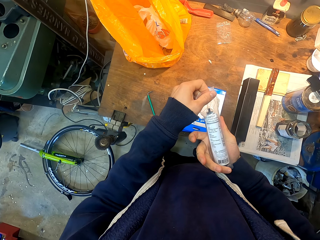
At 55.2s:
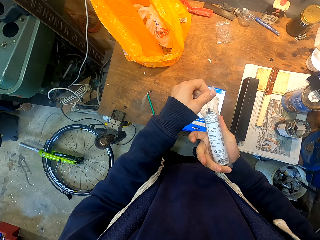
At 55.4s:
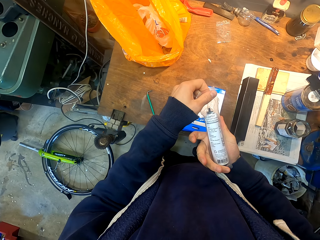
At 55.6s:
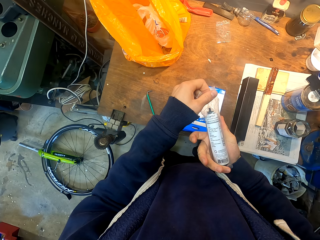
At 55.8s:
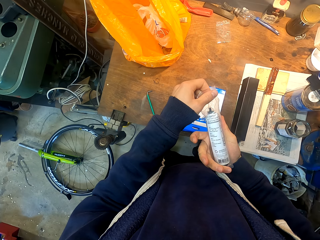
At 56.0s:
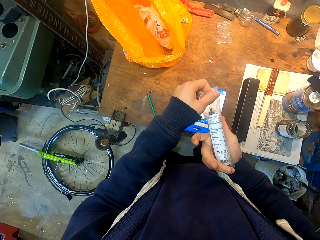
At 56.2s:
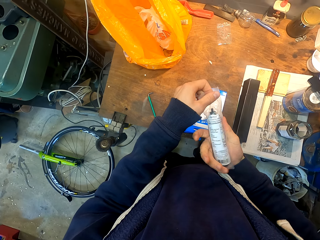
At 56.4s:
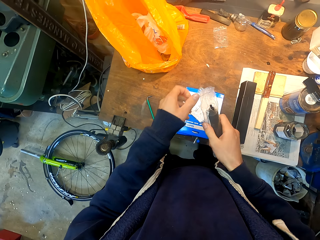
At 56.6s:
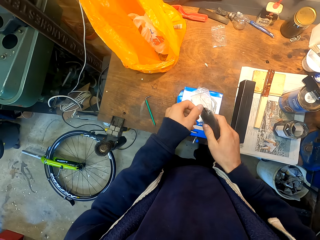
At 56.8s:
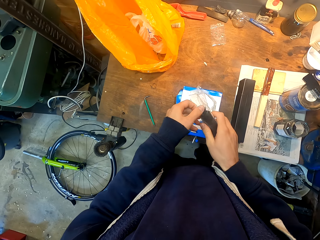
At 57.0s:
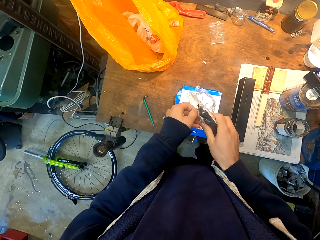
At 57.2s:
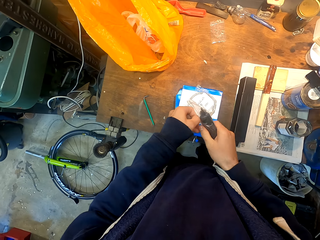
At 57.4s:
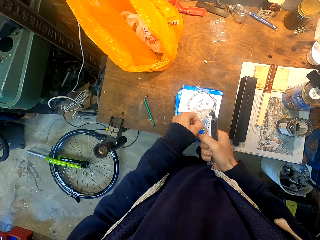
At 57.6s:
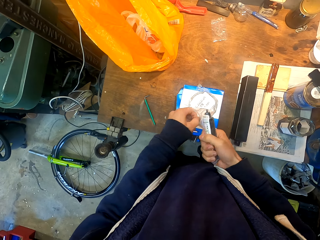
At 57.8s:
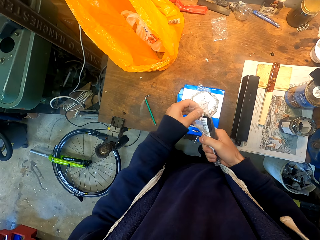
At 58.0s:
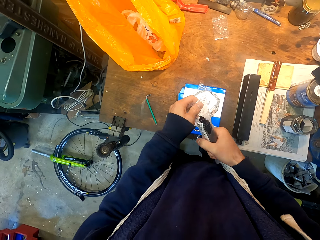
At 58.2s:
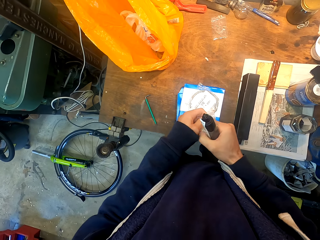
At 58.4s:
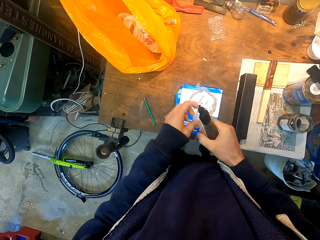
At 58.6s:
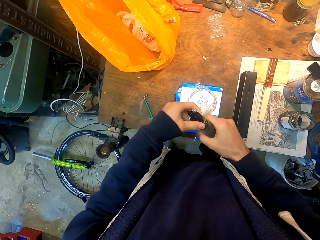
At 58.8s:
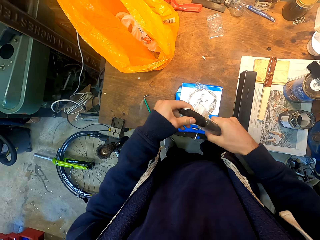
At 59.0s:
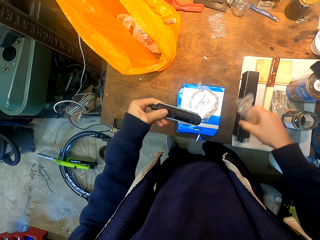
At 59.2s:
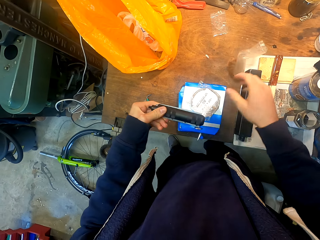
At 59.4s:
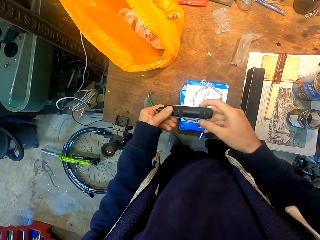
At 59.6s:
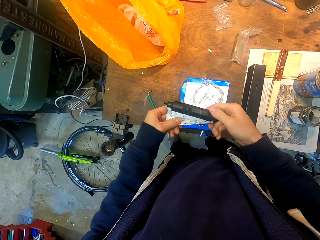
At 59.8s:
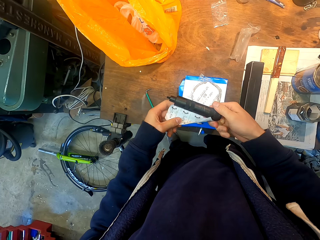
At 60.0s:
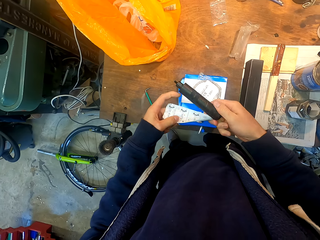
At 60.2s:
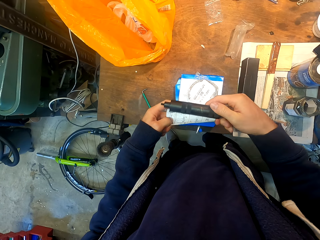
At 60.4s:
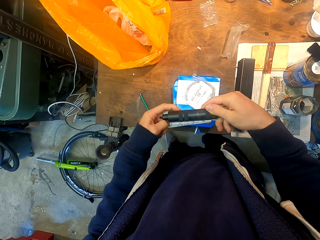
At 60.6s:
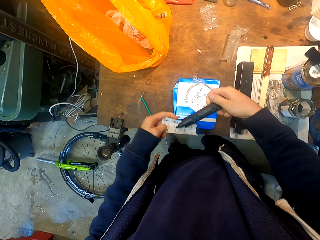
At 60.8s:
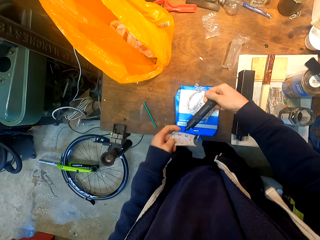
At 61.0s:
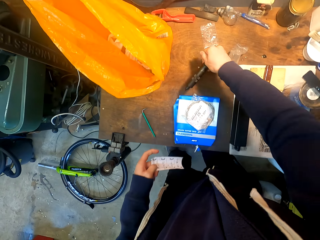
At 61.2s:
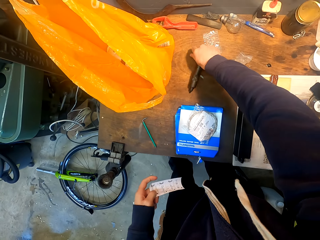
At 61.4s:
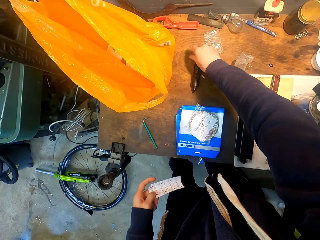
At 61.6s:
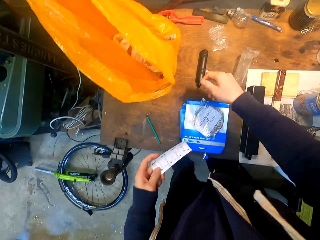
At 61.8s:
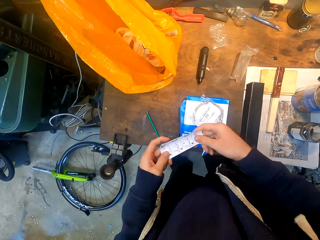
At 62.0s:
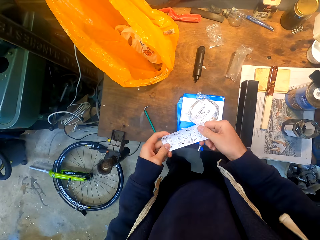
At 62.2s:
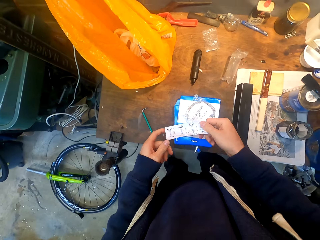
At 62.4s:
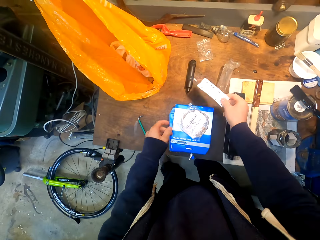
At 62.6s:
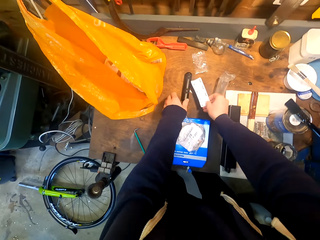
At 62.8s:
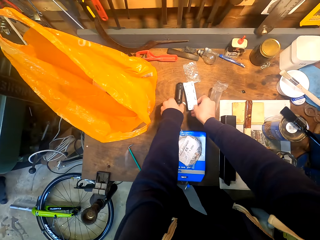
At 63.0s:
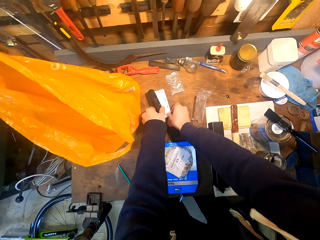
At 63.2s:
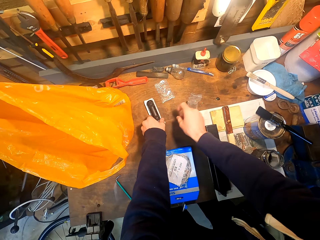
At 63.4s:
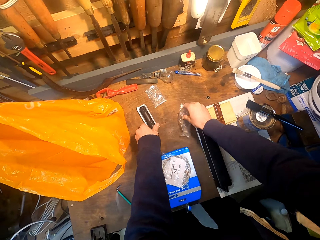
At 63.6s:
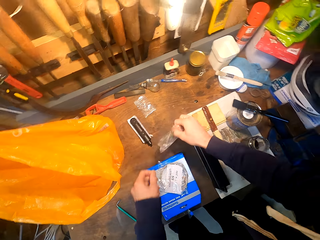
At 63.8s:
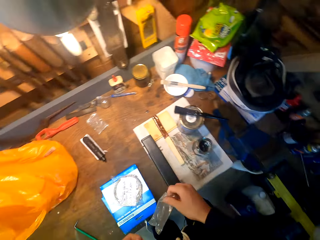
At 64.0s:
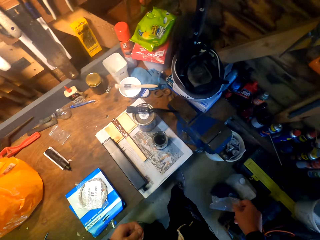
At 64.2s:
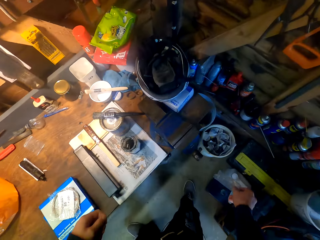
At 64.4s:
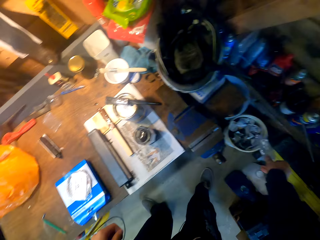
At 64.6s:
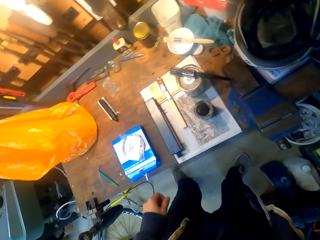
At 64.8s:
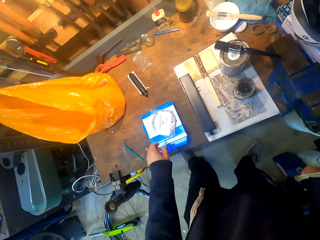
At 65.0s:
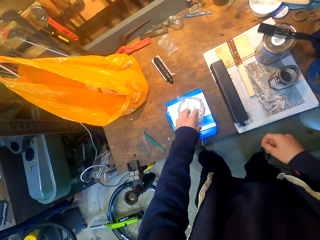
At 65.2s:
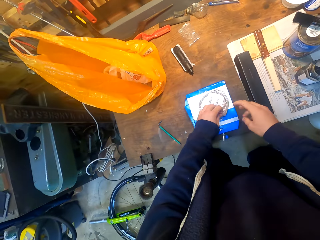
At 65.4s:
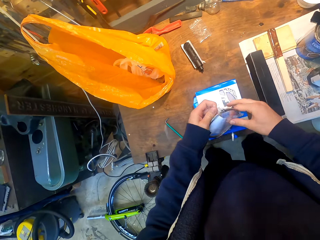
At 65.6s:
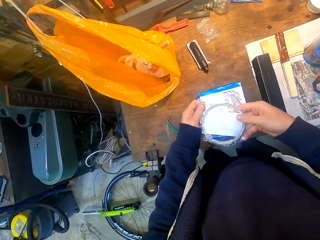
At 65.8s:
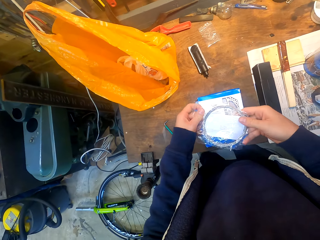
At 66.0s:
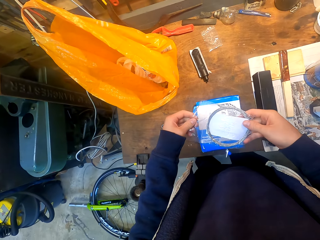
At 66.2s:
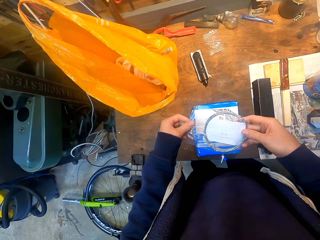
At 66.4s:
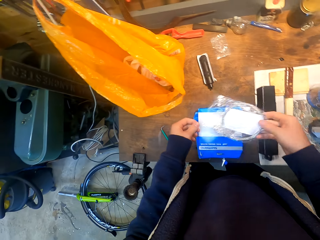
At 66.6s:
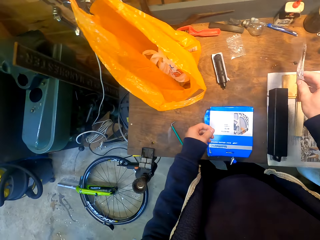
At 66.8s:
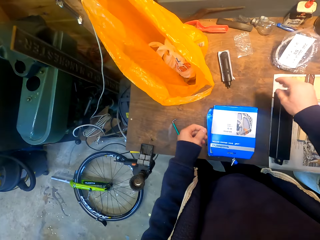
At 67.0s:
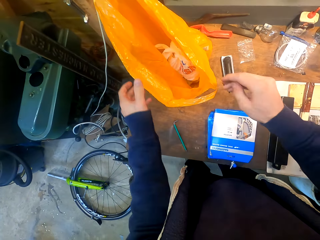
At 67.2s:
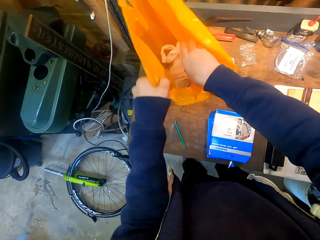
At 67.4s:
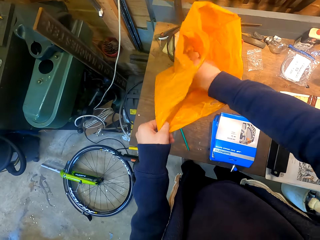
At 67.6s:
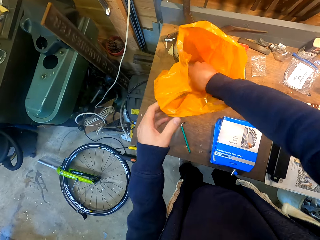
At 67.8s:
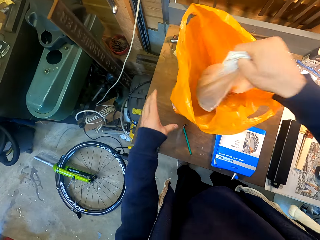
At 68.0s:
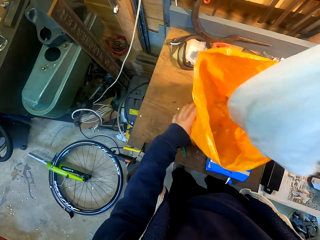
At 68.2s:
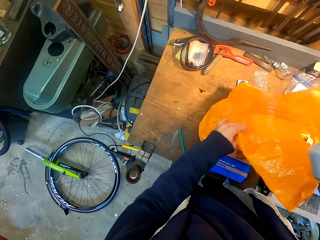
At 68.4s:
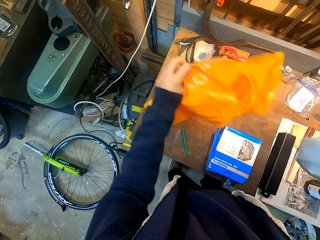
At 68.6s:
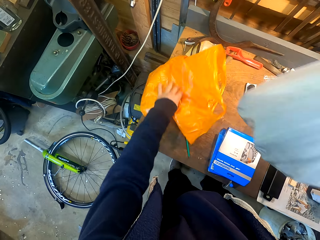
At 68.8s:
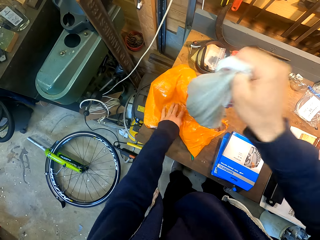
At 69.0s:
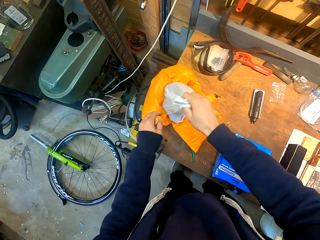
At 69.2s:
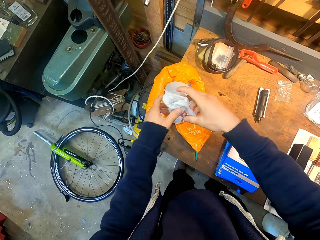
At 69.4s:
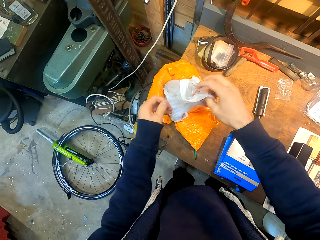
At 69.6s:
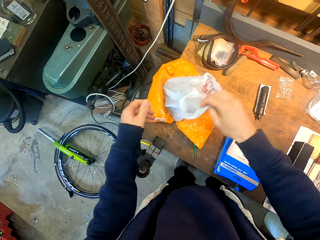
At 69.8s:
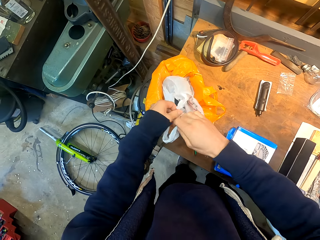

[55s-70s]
The camera wearer looks at a piece of paper. They remove a bottle from the piece of paper. They put down the bottle on the table. They pick up a paper from the table. They put down the paper in a trash can. They pick up a piece of paper or package from the table. They put down the piece of paper on the table. They pull the package from the paper. They move a shopping bag on the table.

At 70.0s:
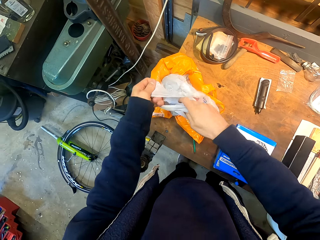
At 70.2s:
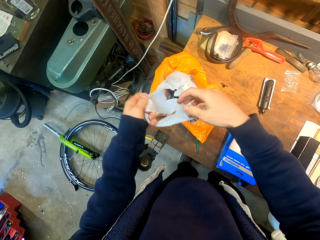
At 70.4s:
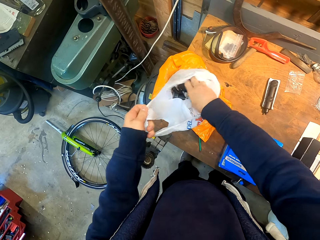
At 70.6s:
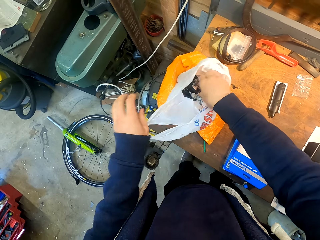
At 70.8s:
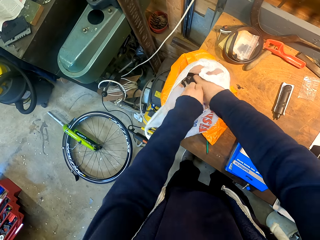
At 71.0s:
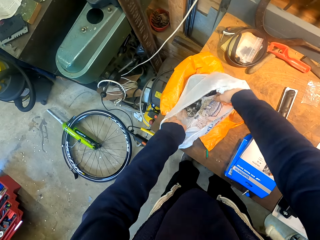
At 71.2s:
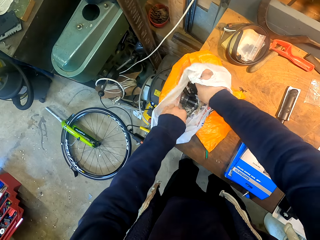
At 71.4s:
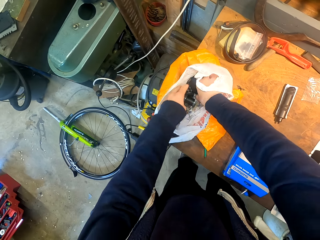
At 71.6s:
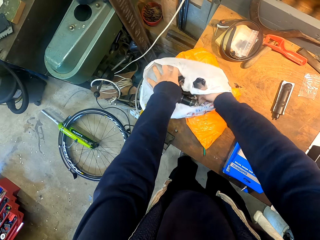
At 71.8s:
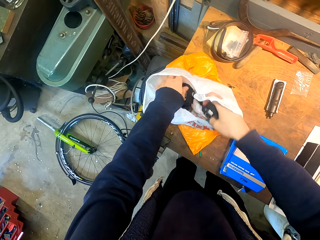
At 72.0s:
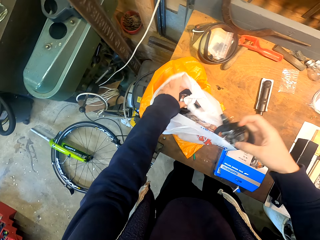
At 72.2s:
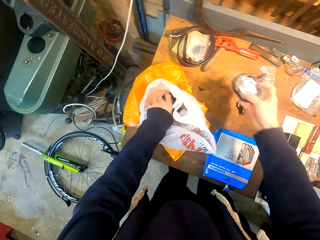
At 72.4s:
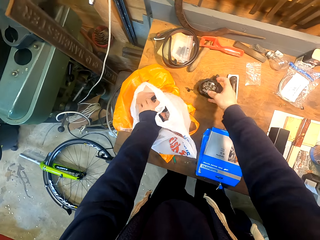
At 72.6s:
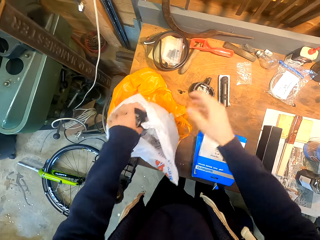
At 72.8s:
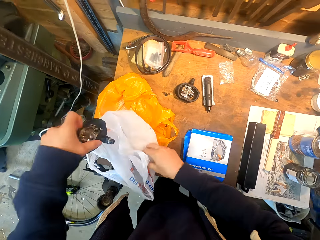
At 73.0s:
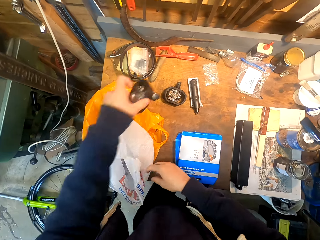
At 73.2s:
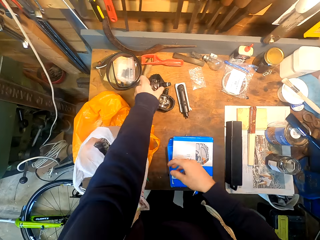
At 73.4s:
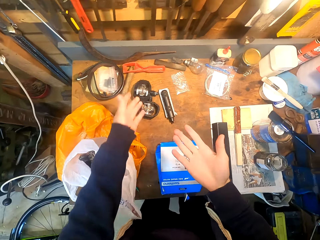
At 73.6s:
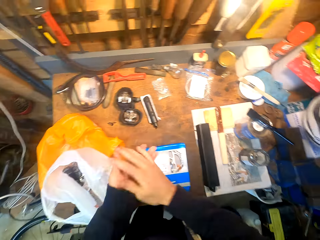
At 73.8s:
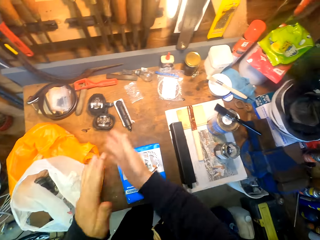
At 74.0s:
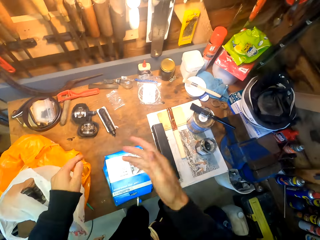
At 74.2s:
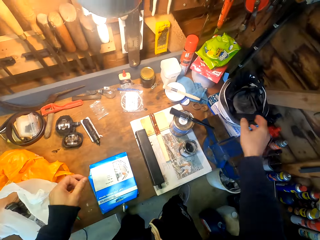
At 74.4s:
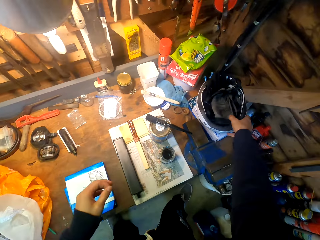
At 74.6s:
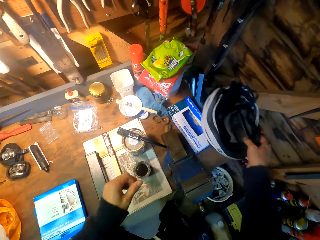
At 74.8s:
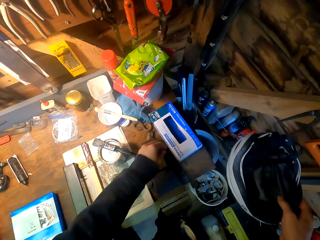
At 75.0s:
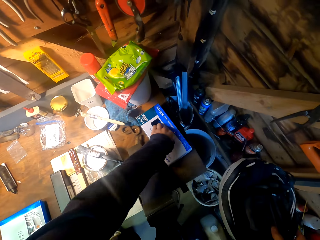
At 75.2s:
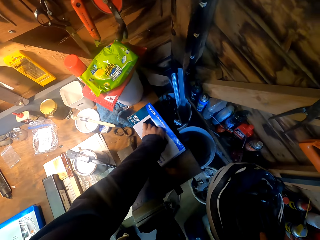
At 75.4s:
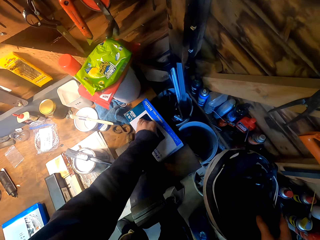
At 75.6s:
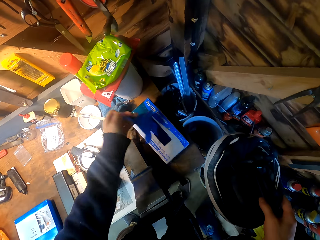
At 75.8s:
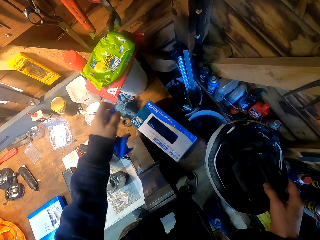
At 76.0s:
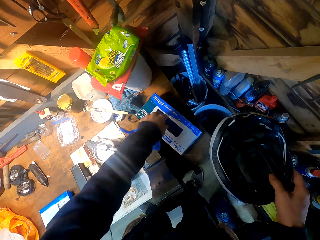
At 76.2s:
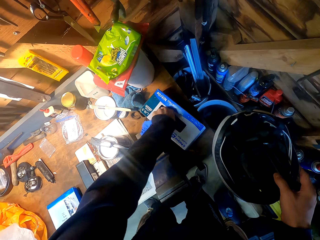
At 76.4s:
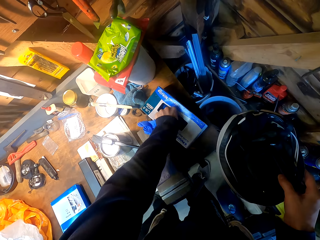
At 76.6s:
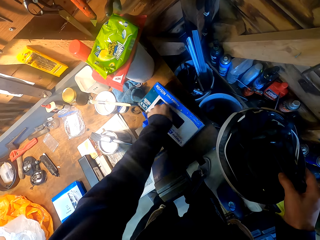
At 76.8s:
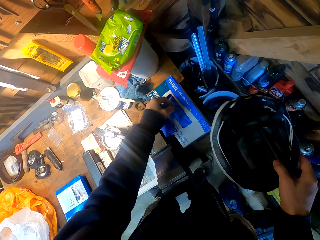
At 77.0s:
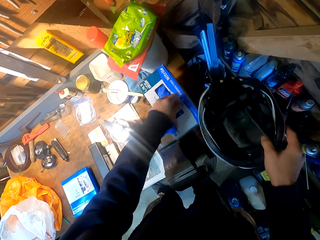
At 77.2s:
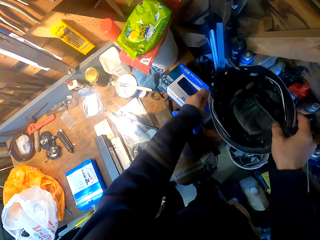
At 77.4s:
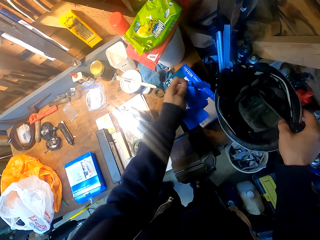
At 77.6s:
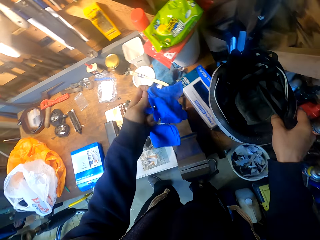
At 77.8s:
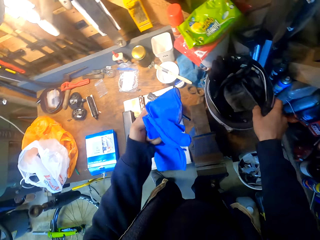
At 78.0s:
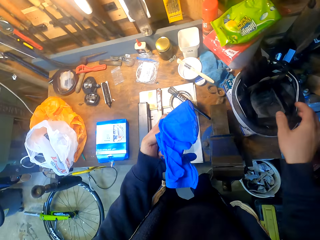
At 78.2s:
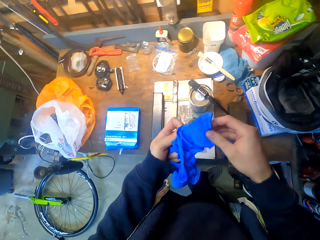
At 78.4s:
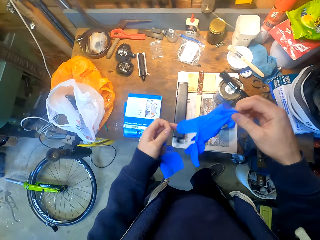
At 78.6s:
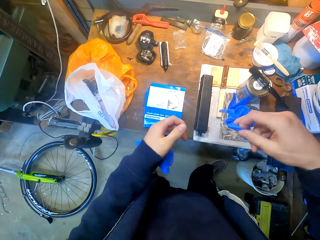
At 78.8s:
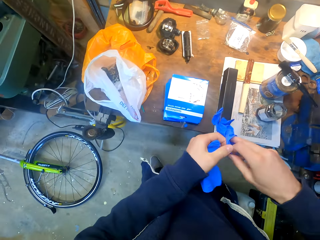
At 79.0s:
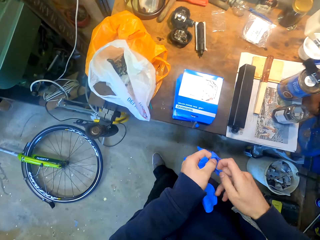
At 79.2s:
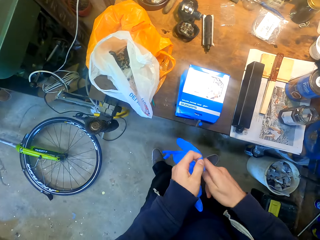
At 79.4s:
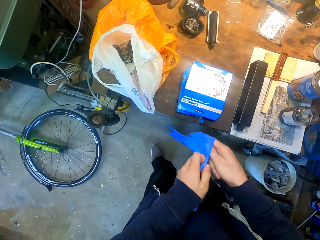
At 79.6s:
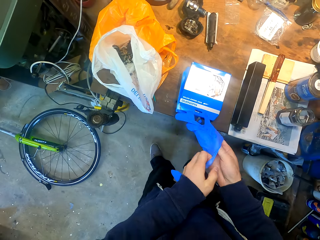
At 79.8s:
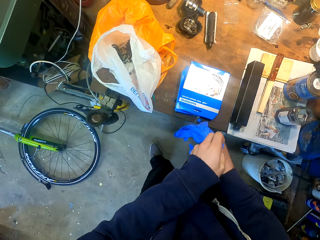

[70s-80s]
The camera wearer removes pedals from the shopping bag. They put down the pedals on the table. They pick up the helmet from the table. They put down the helmet on the table. They pick up gloves from a box.
